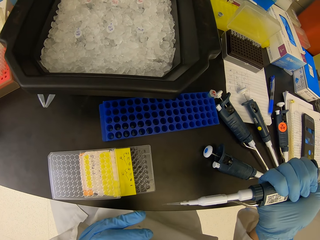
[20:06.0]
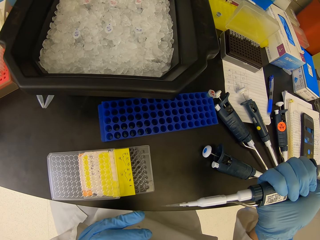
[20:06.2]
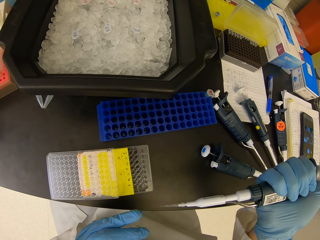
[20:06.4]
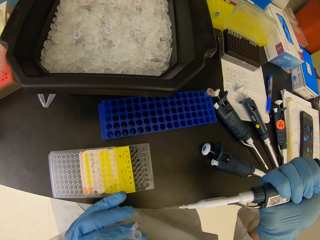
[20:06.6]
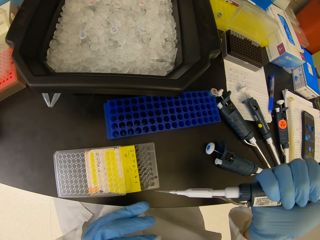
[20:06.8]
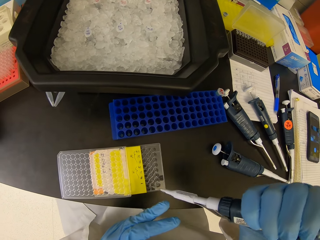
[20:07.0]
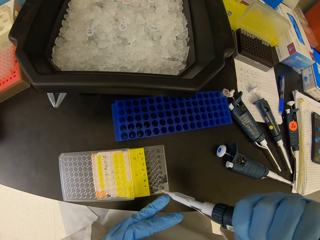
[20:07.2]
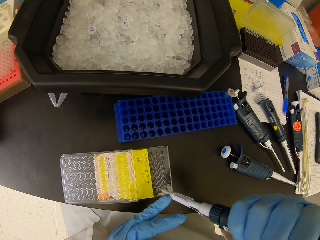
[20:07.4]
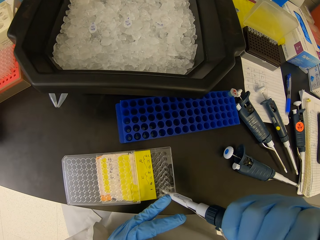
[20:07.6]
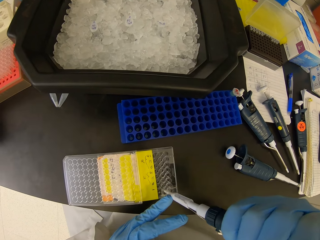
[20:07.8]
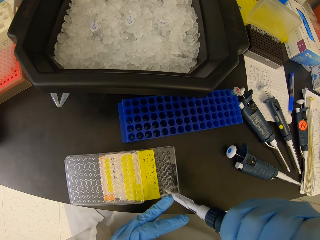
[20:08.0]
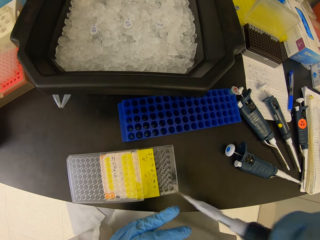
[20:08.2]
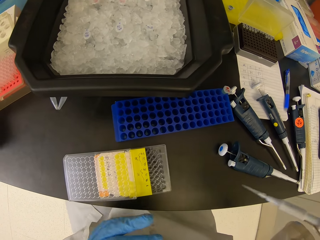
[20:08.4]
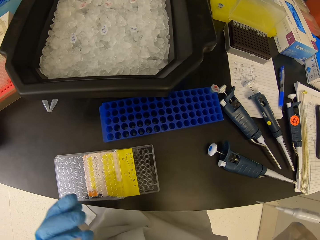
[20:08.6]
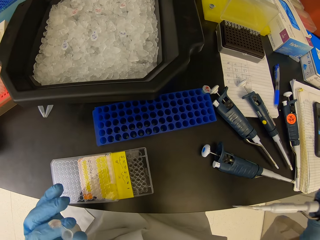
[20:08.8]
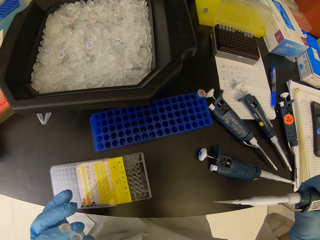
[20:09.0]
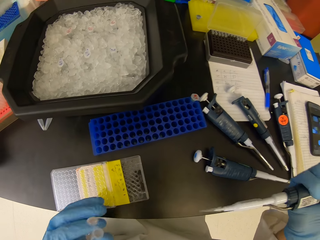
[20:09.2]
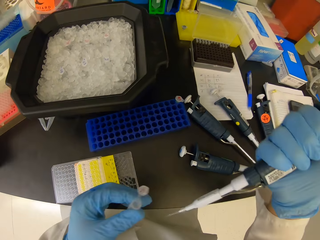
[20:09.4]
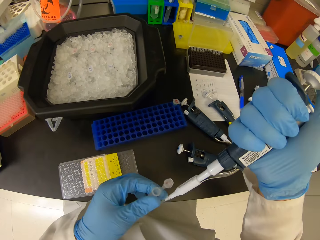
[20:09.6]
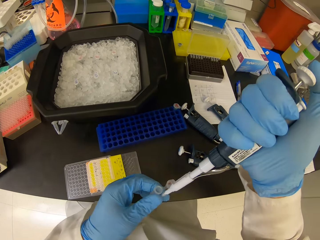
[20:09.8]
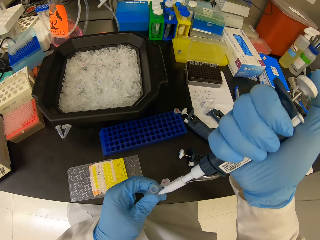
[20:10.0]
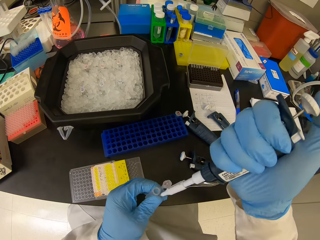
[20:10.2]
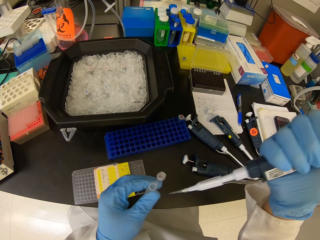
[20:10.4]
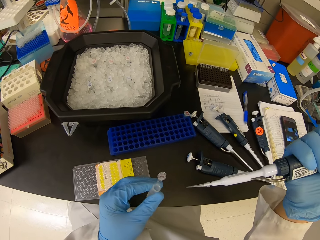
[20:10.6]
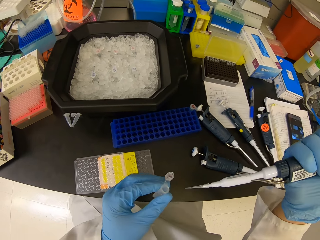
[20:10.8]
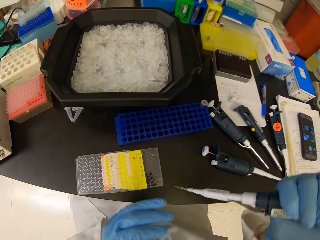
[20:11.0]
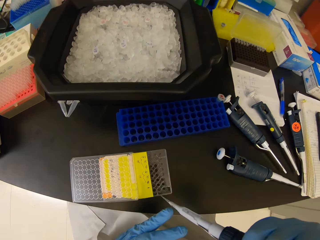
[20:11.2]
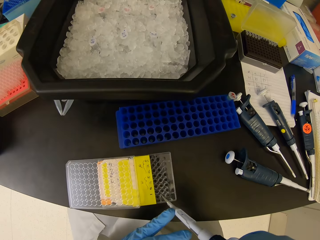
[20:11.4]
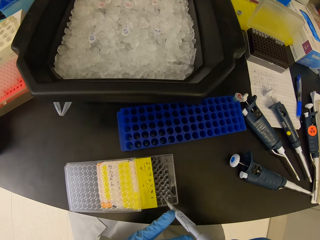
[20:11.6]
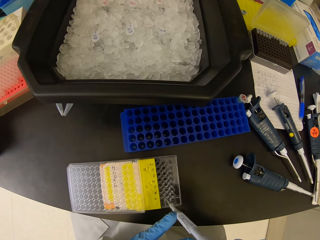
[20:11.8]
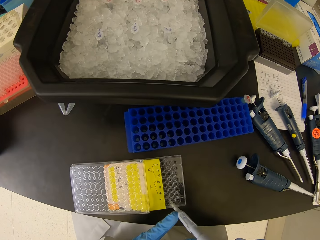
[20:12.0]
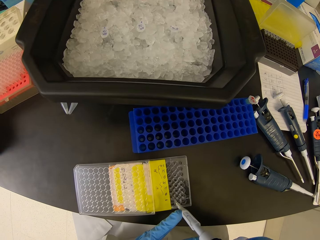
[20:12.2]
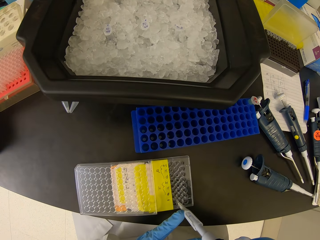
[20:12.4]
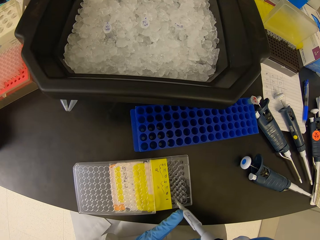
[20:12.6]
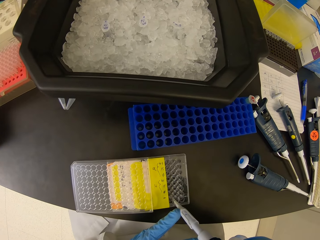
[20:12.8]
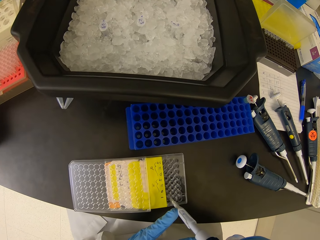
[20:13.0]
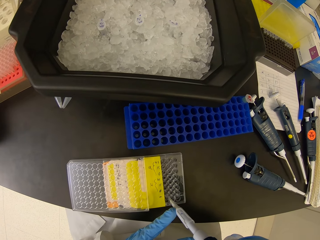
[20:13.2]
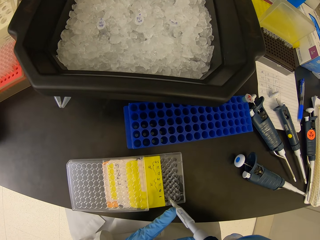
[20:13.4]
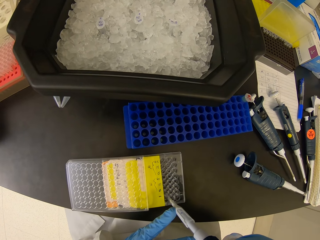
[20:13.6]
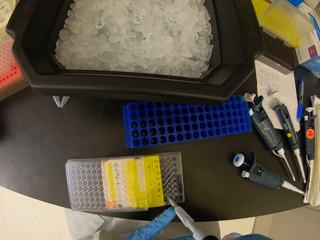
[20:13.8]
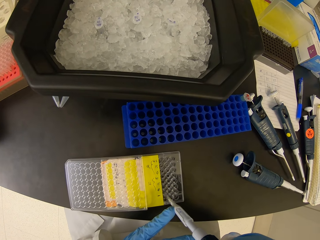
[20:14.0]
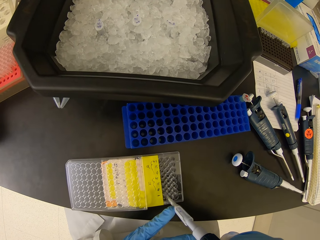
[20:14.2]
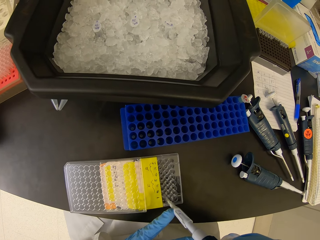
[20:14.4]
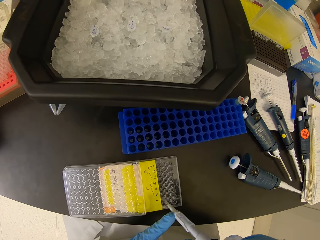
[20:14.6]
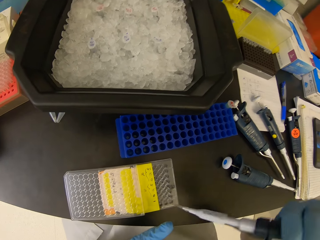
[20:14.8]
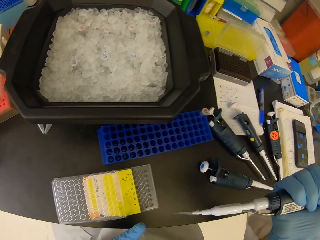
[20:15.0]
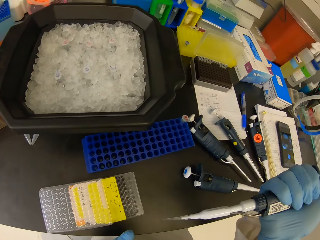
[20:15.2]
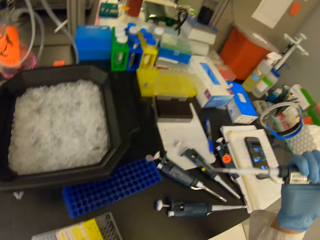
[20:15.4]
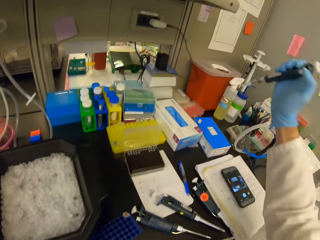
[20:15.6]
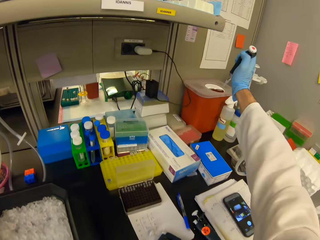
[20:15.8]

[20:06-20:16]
The camera wearer adjusts the dropper pipette. They put solution in the multi well plate.

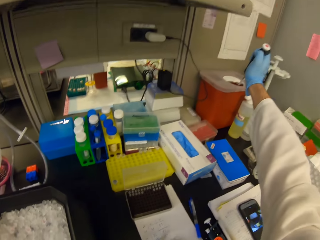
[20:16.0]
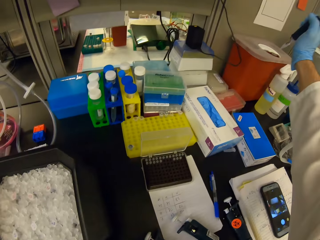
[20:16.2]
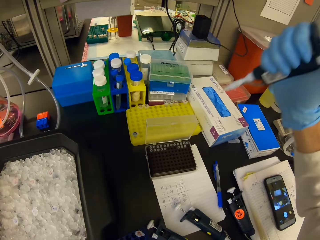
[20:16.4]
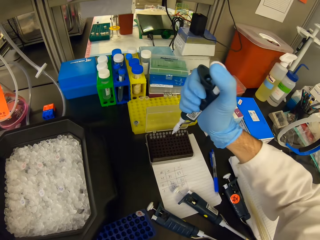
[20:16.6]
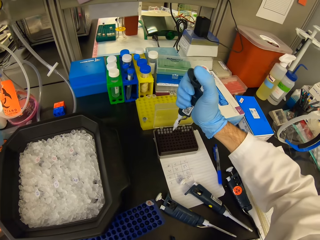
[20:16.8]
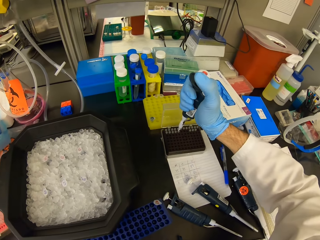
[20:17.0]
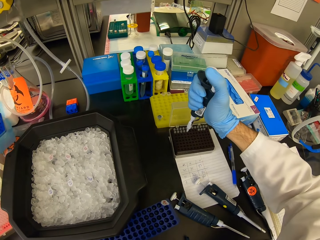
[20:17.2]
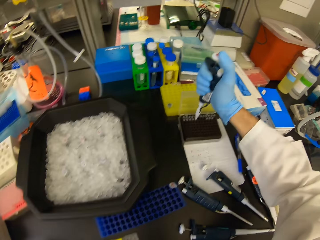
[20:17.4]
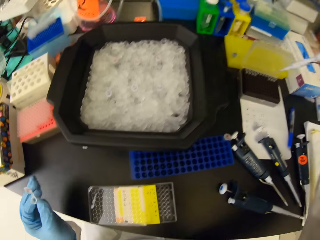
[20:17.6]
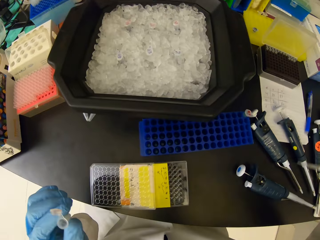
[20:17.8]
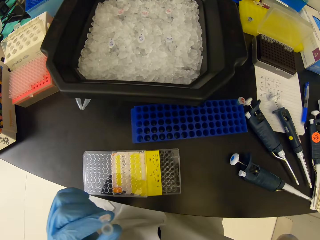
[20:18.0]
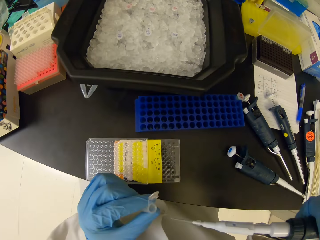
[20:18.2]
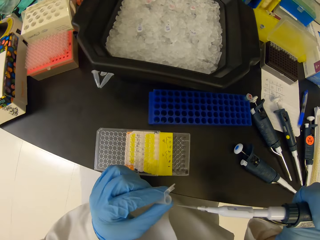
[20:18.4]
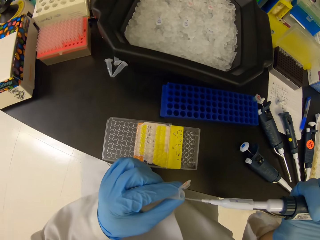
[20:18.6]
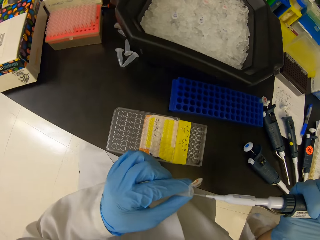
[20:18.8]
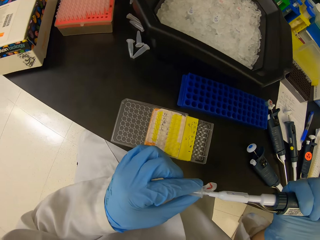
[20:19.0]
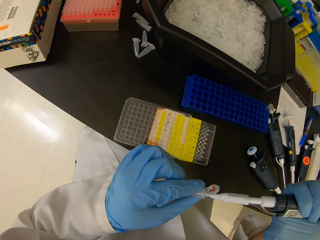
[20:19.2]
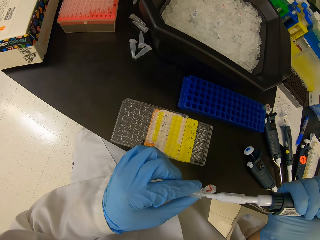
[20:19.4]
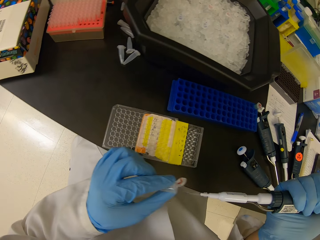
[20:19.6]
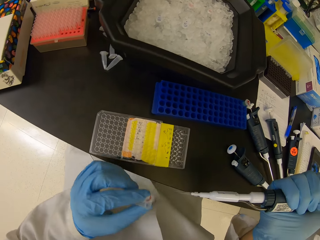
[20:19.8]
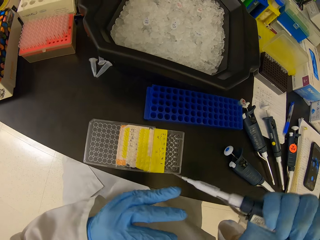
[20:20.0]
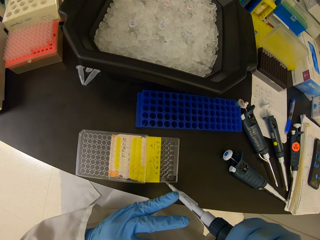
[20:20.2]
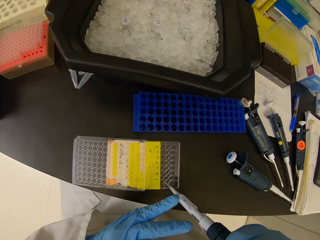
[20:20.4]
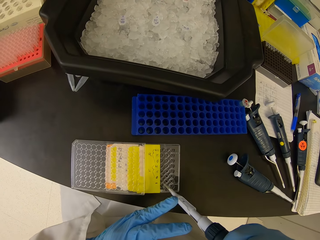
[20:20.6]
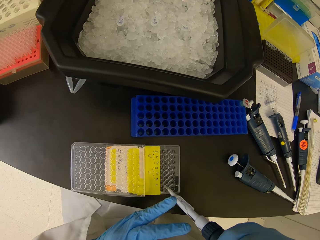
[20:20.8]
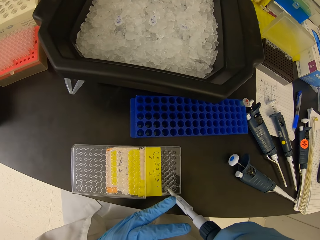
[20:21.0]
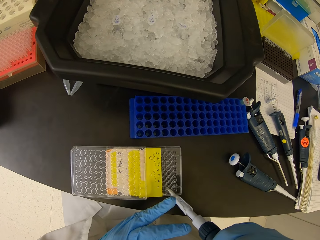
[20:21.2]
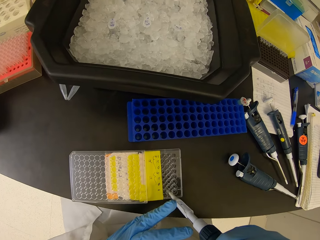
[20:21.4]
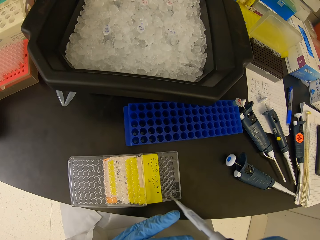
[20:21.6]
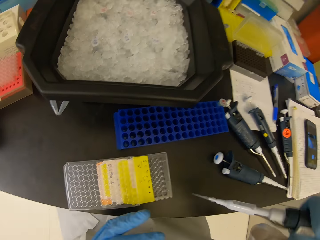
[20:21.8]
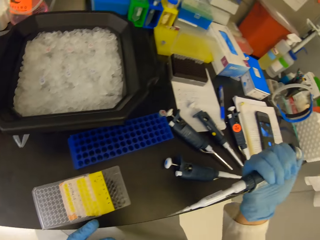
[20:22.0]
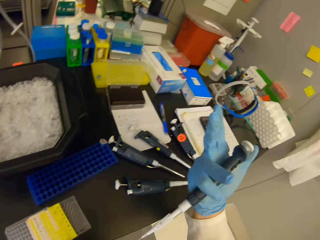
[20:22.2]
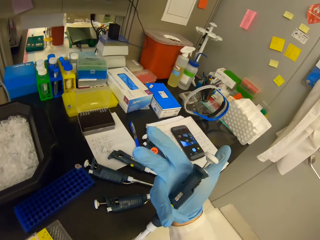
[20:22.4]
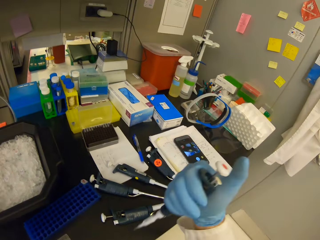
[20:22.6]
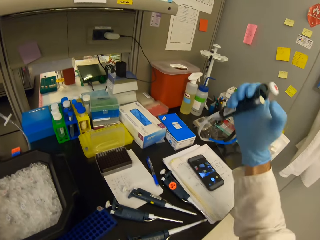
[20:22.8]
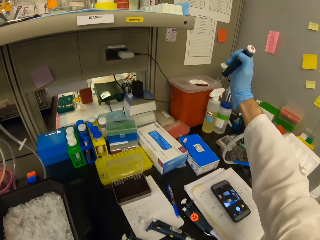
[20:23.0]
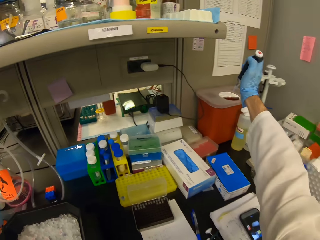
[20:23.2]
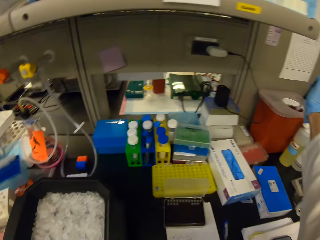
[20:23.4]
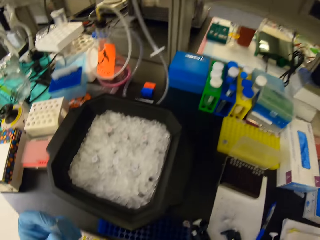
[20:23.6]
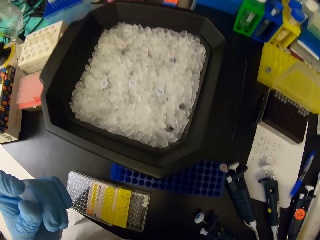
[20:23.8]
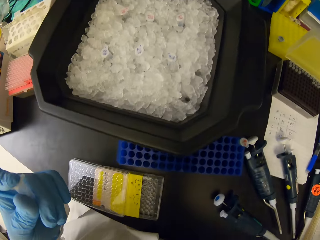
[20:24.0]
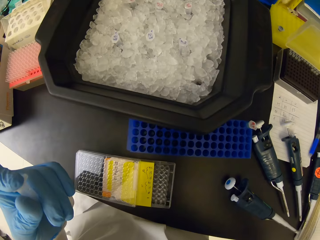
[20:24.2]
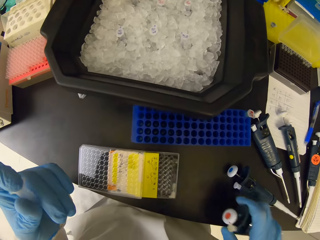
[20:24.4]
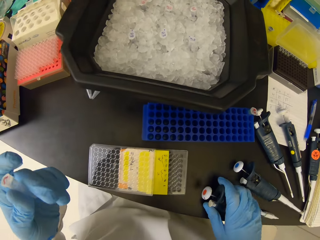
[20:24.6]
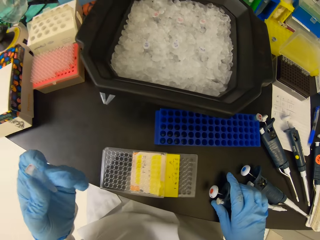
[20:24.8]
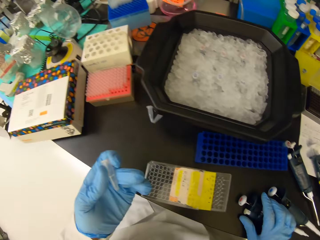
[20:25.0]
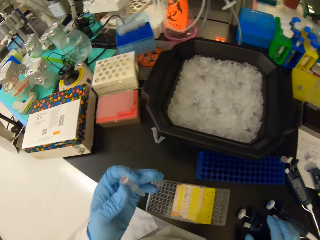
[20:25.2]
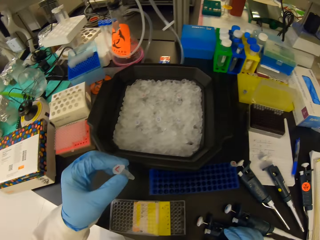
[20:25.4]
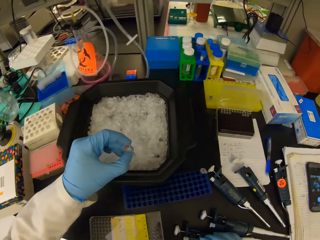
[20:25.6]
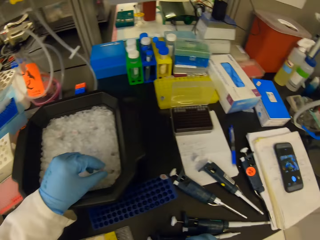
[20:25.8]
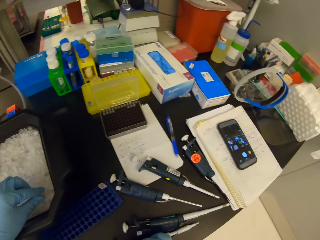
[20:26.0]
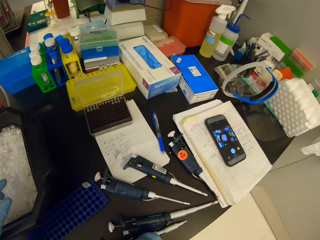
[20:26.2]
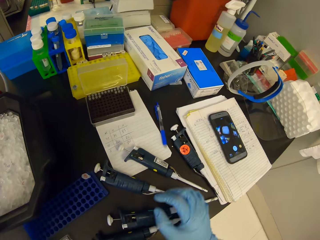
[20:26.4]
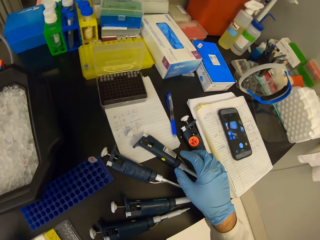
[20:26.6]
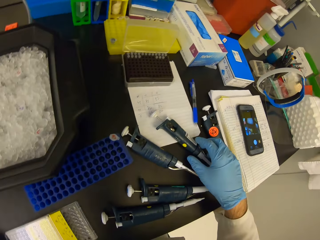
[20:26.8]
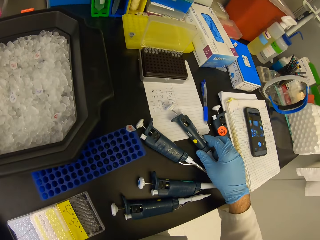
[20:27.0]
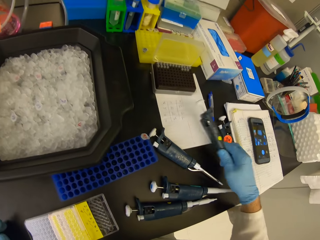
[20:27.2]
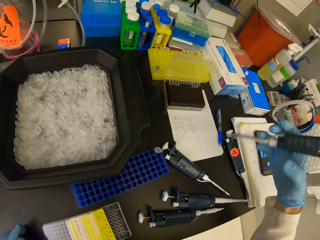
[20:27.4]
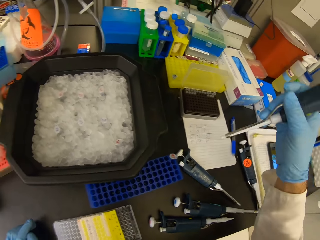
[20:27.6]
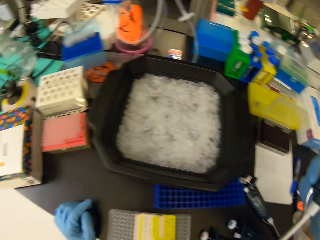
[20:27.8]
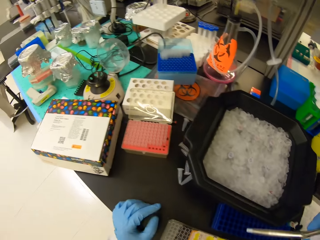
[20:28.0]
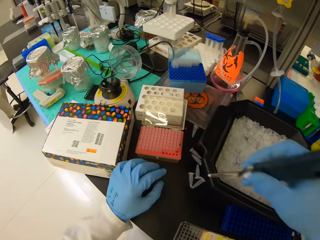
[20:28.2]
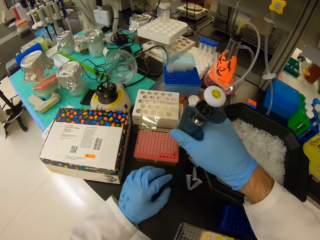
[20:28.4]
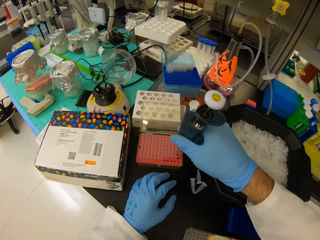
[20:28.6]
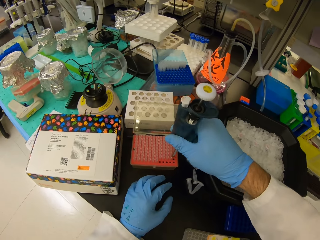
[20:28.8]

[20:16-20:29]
The camera wearer throws the dropper pipette in the plastic bin. They insert the dropper in the micropipette. They suck solution in the test tube. They insert the micropipette in the pipette. They put solution in the multi well plate. They insert the micropipette on the nest pipette tips. They throw the dropper pipette in the plastic bin. They close the lid of the test tube. They place the micropipette on the table. They put the test tube in the tray filled with ice cubes. They pick the micropipette from the counter top.
